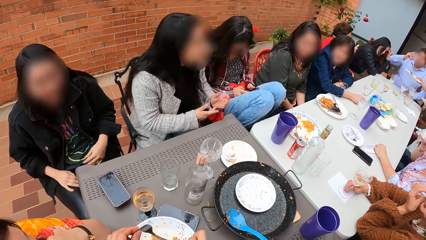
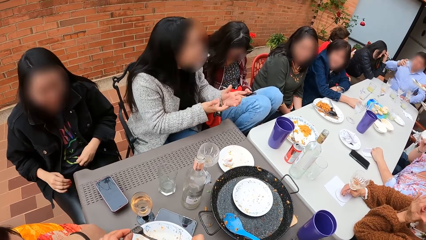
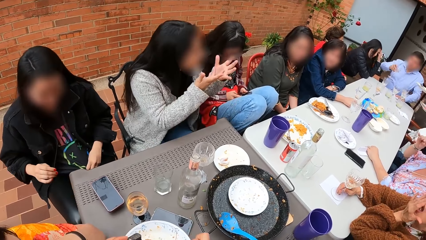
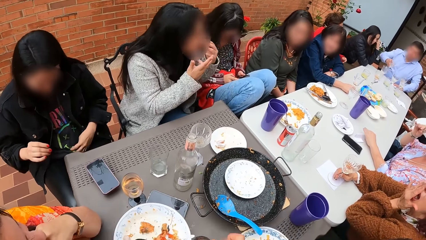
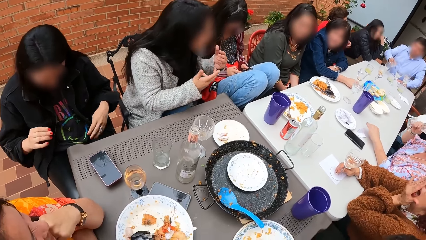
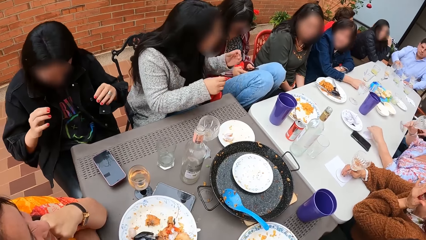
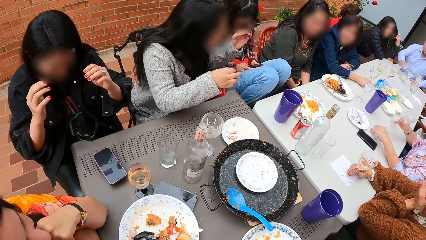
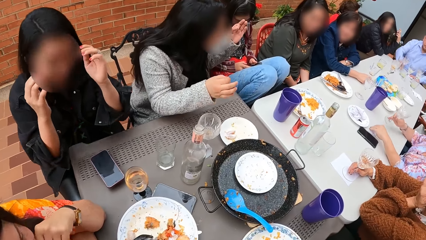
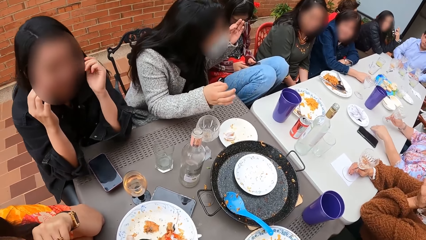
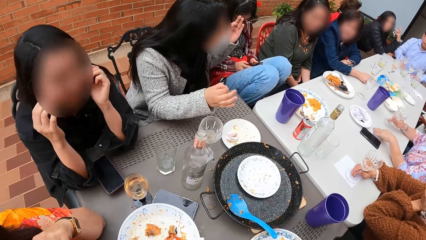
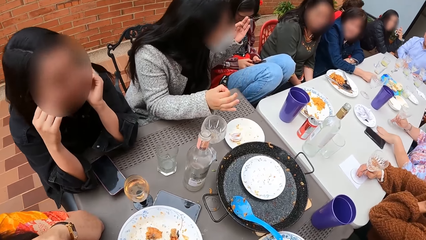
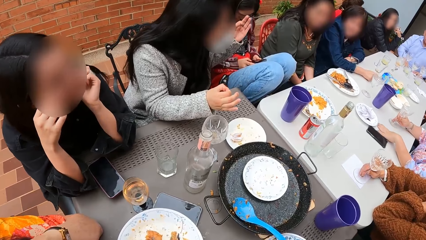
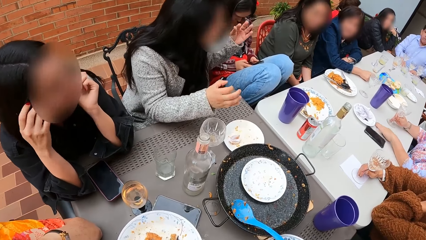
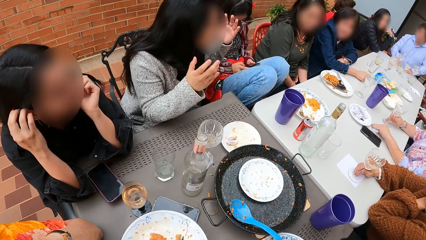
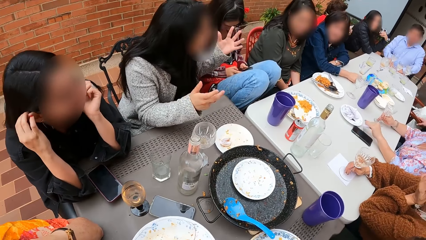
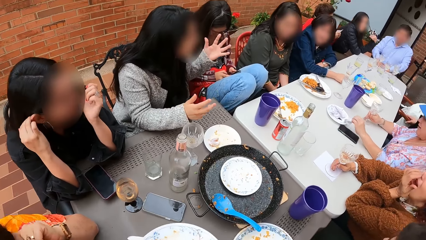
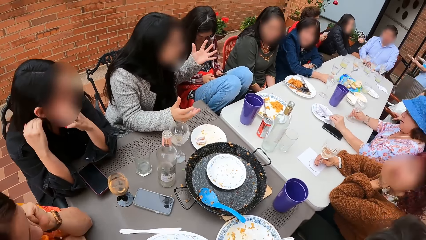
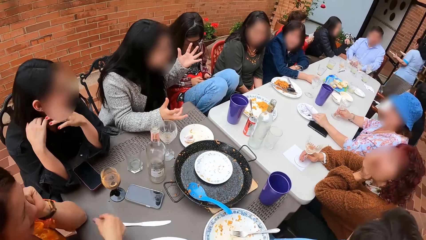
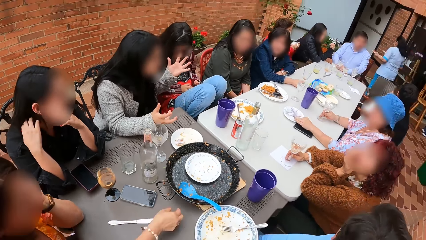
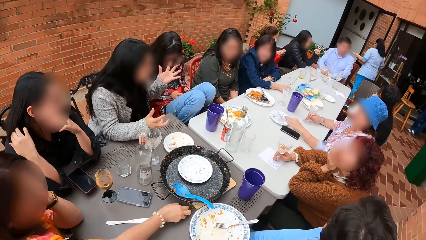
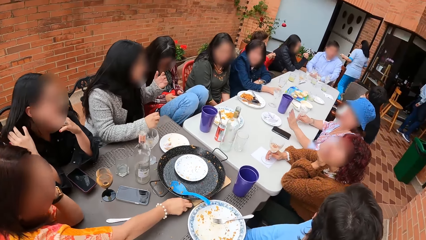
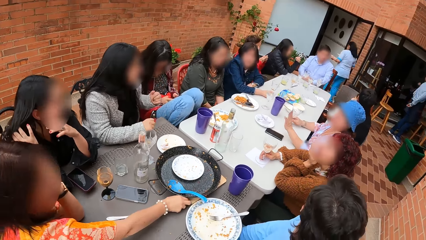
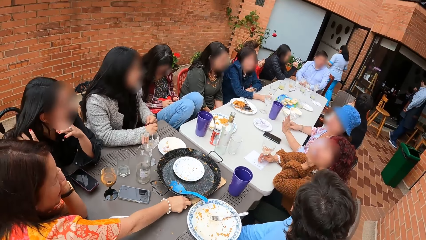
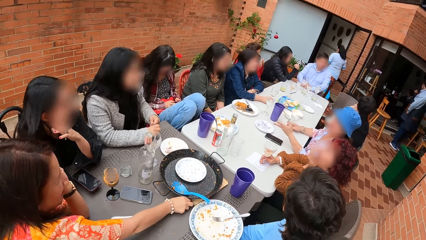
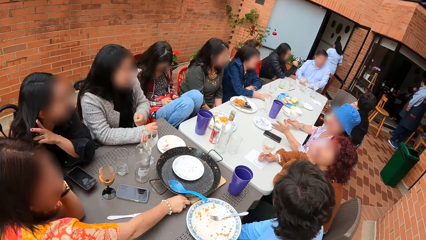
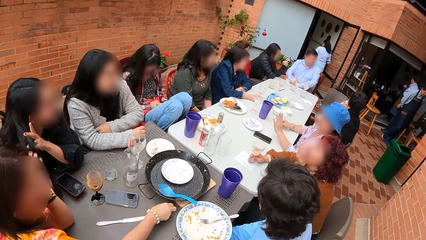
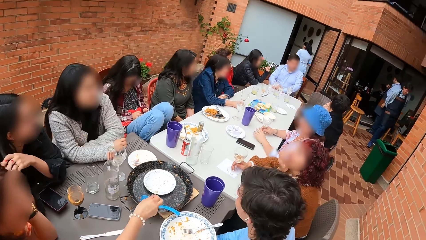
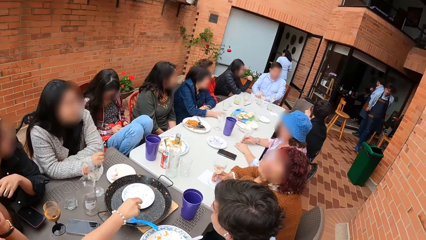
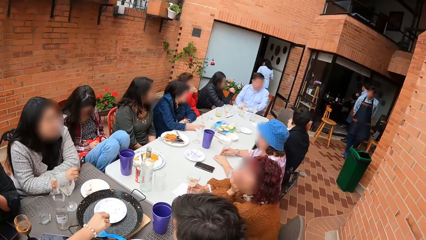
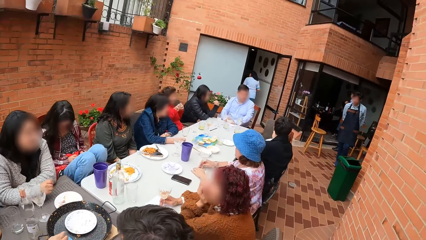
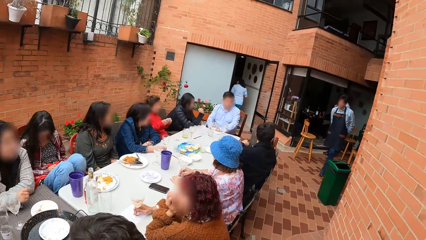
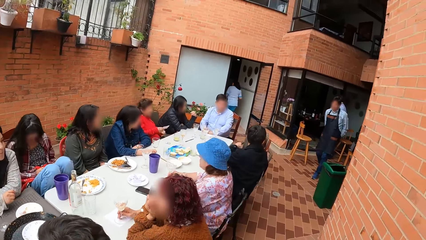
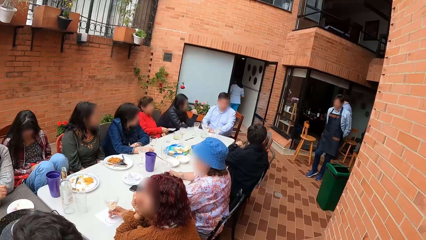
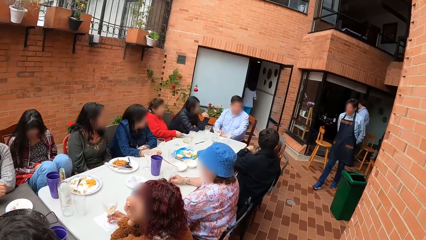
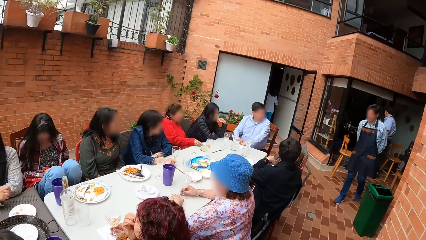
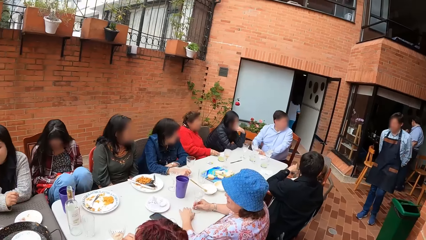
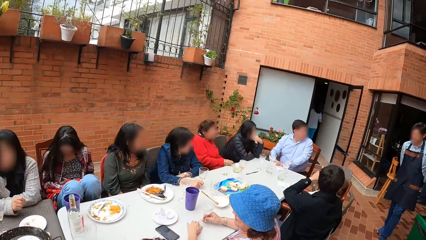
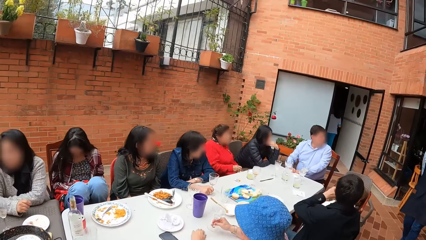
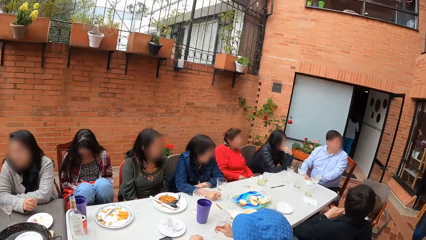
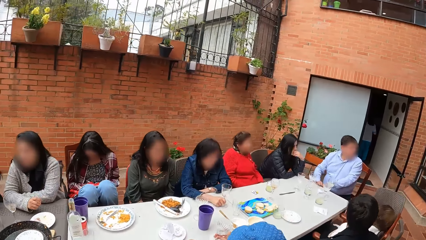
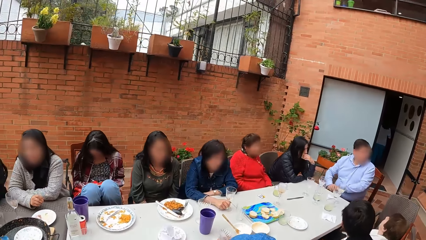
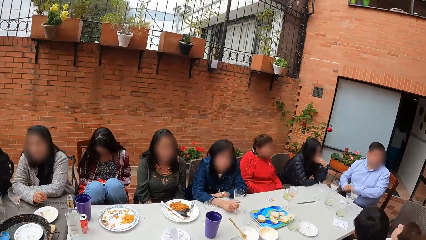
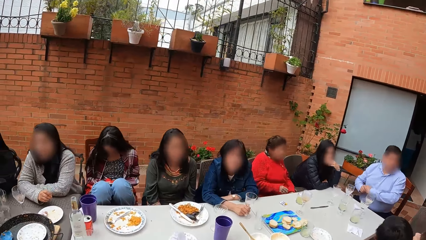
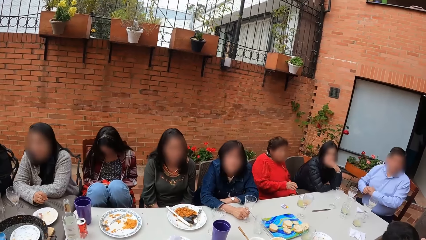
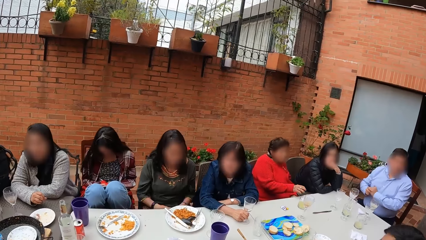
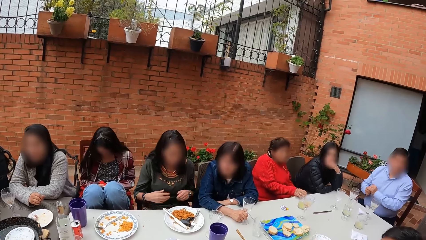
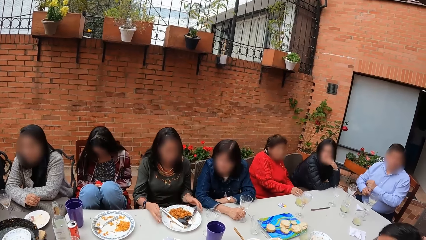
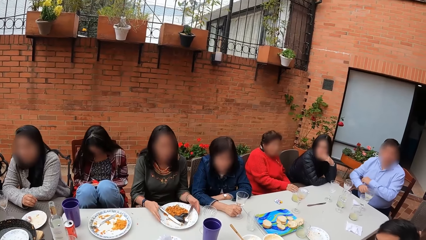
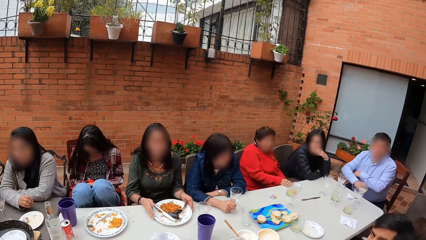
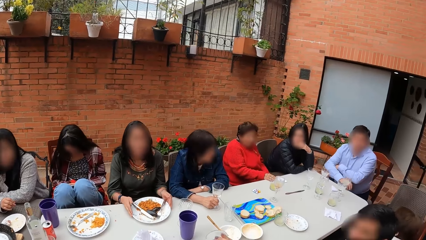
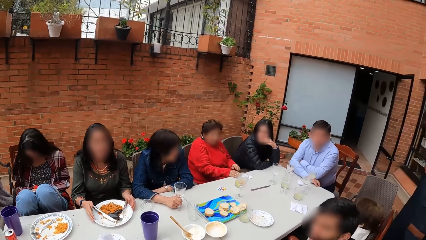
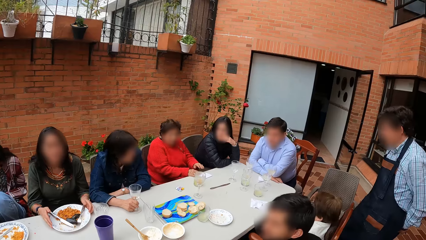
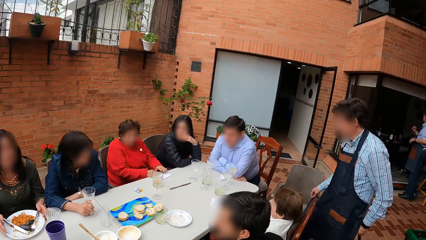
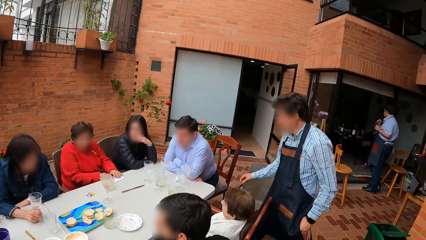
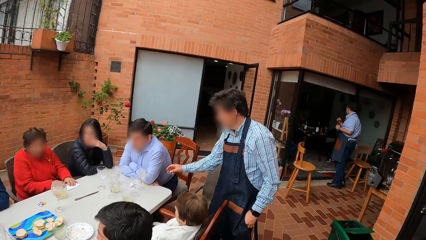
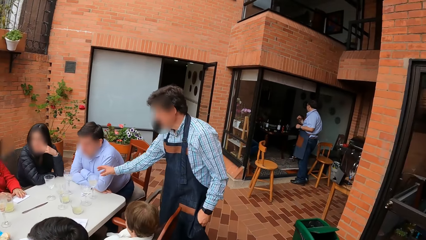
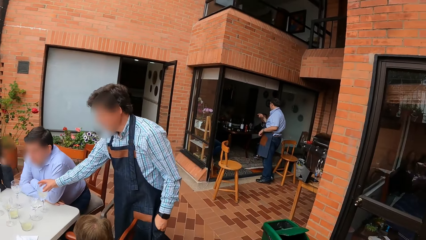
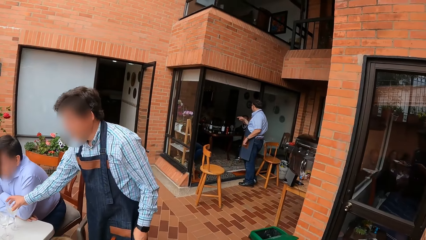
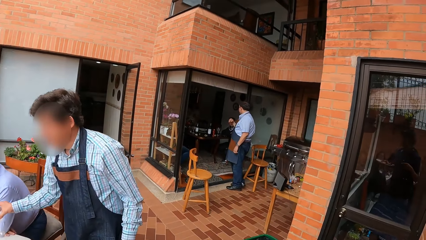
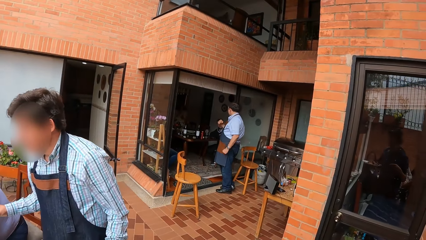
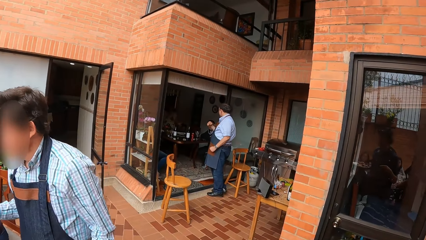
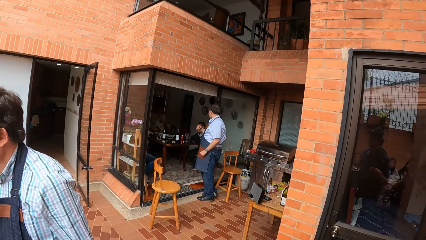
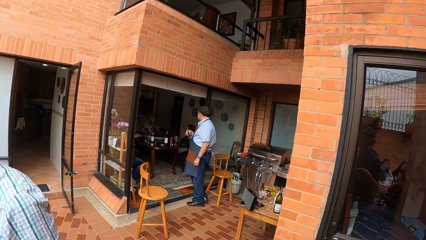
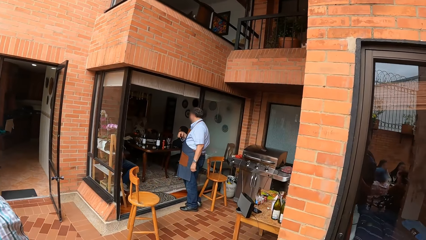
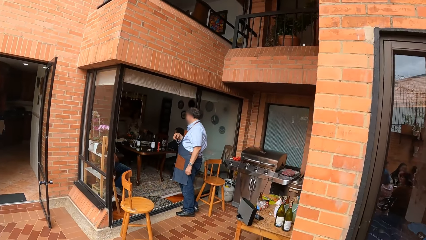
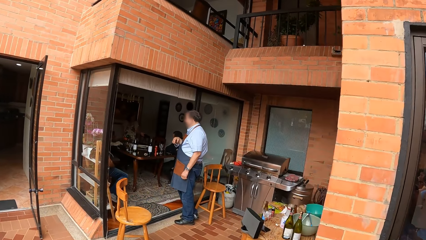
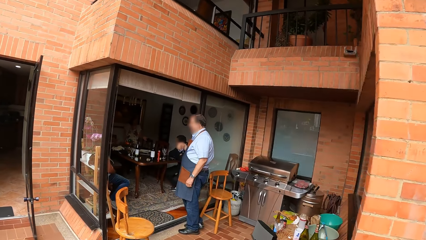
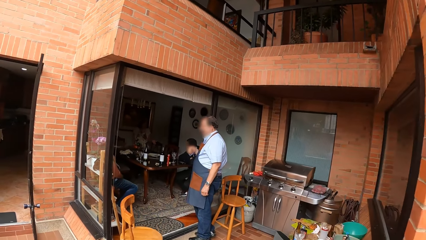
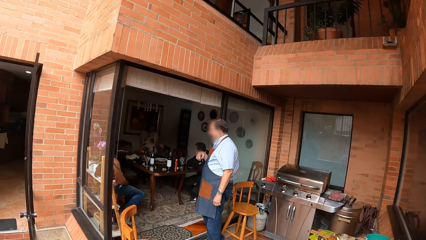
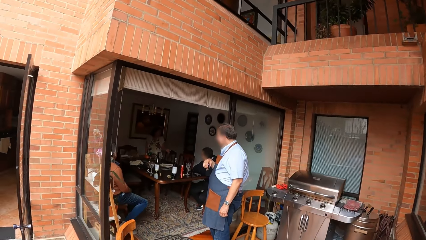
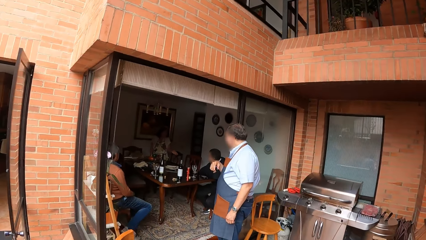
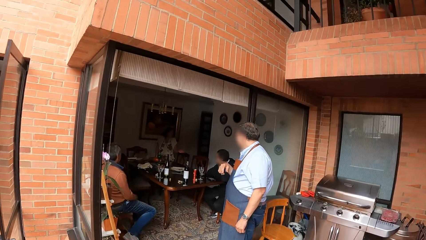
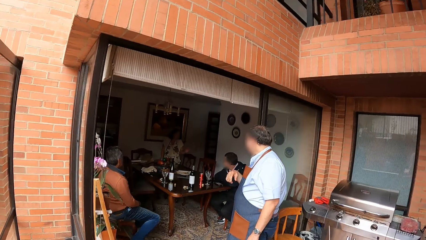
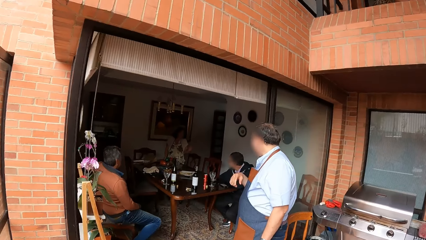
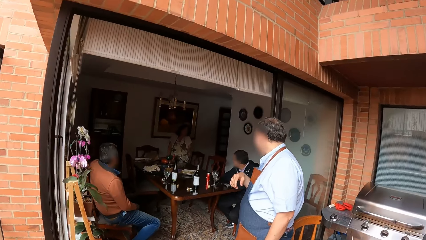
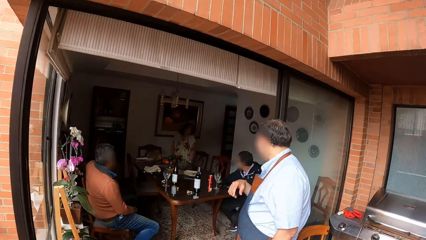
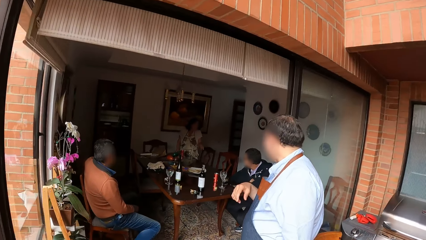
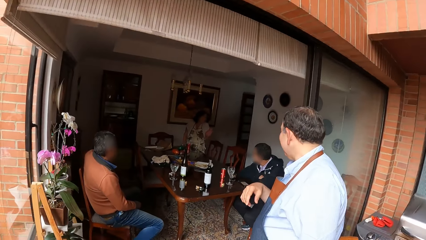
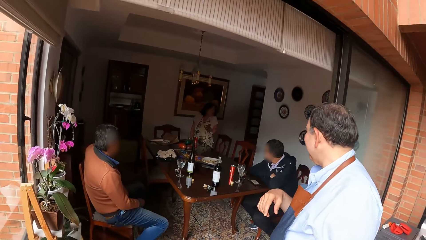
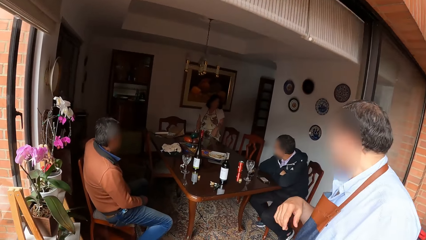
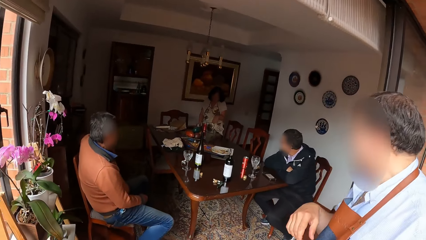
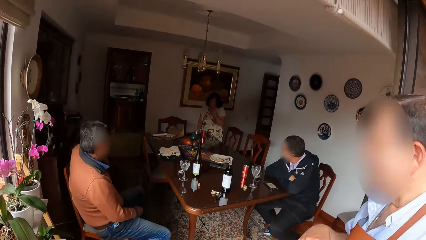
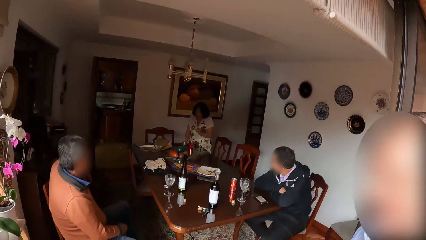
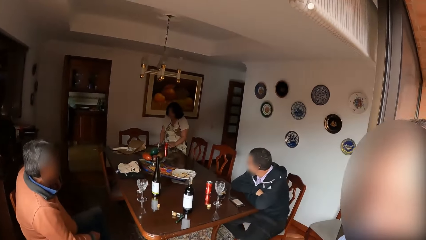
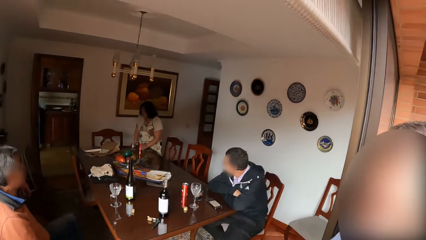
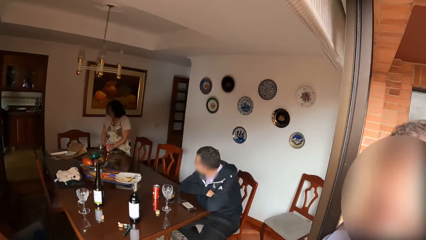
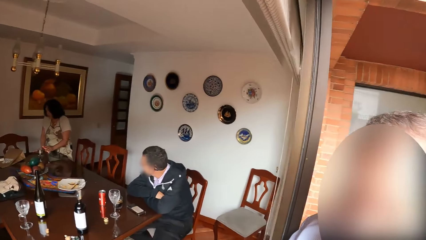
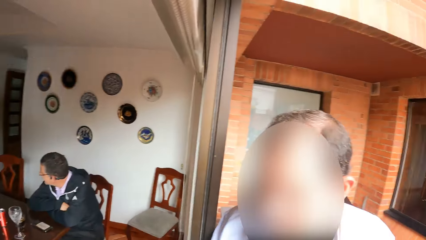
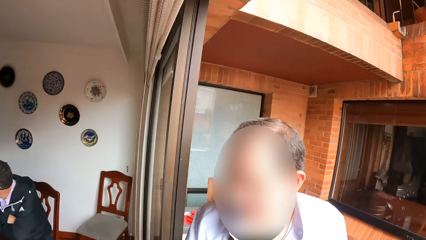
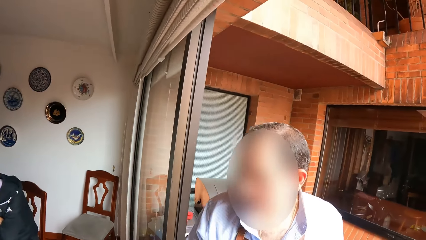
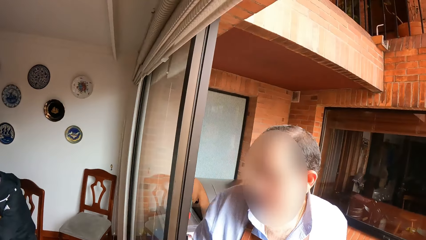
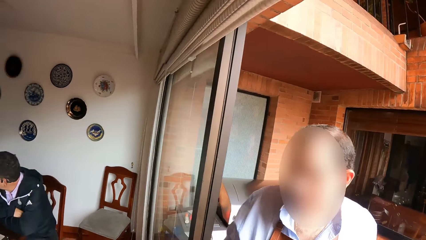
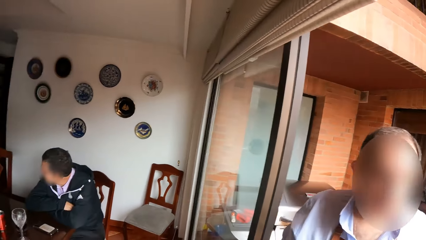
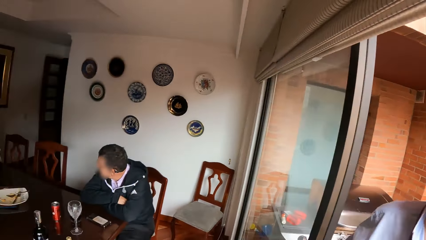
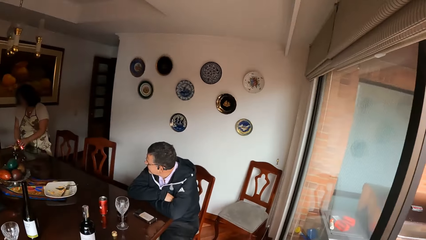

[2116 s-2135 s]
The camera wearer picks a plate from the table with her right hand. A woman picks a grain of rice from the table with her right hand. The woman places the grain of rice in her right hand into the pan on the table. The camera wearer walks towards a door. She converses with another woman at the table. The other woman moves a plate on the table with both hands.
